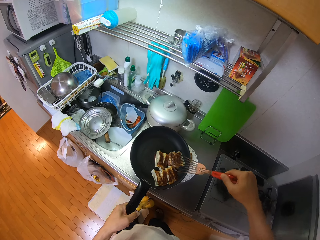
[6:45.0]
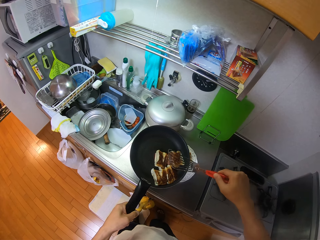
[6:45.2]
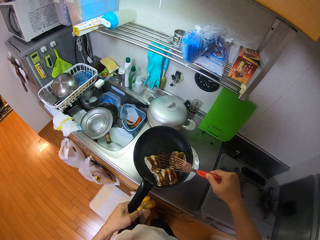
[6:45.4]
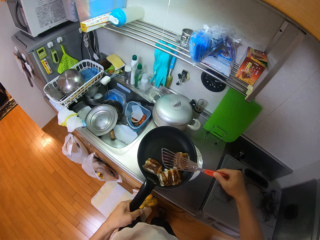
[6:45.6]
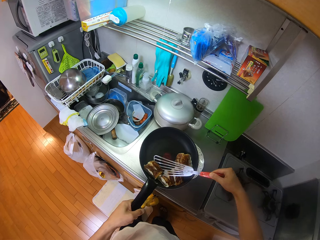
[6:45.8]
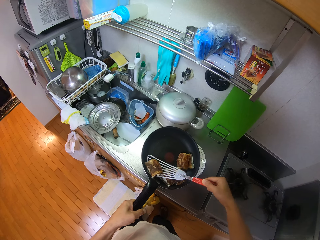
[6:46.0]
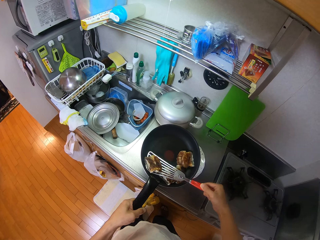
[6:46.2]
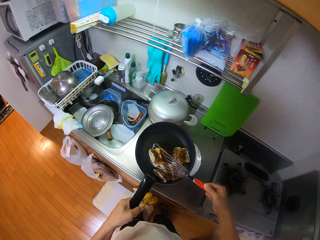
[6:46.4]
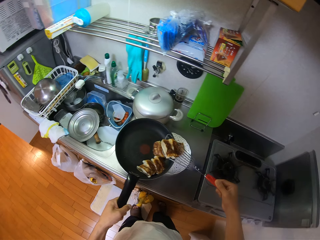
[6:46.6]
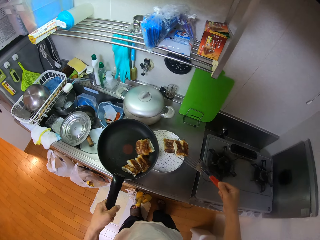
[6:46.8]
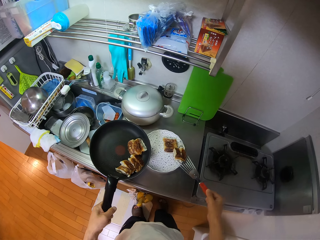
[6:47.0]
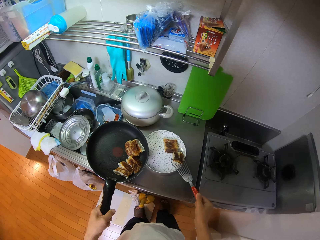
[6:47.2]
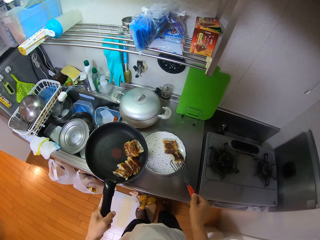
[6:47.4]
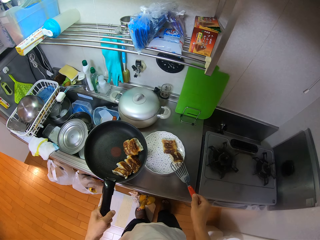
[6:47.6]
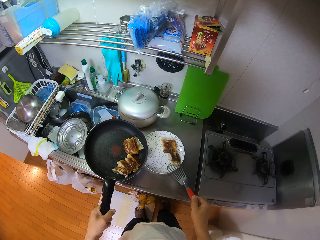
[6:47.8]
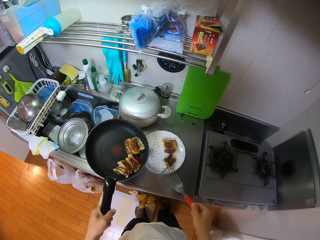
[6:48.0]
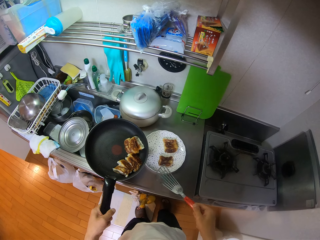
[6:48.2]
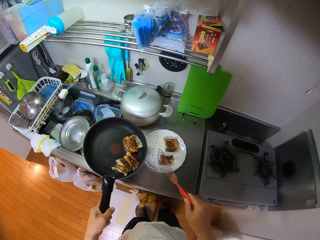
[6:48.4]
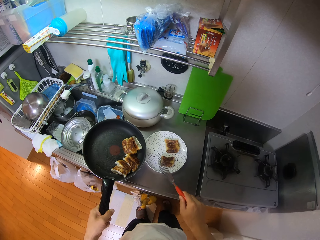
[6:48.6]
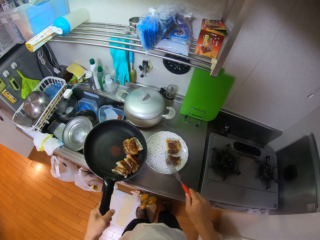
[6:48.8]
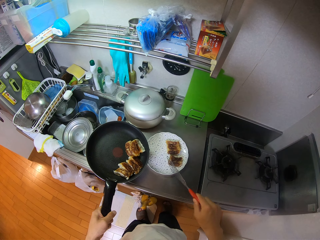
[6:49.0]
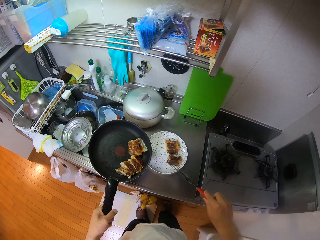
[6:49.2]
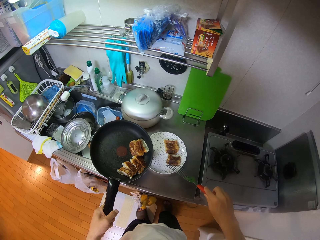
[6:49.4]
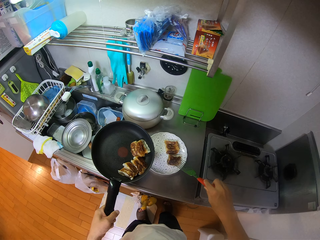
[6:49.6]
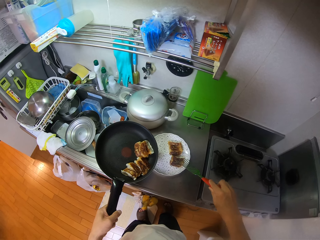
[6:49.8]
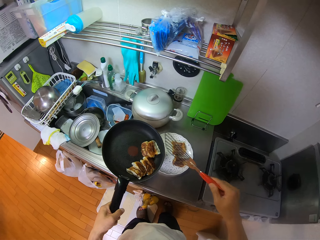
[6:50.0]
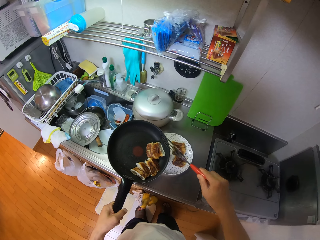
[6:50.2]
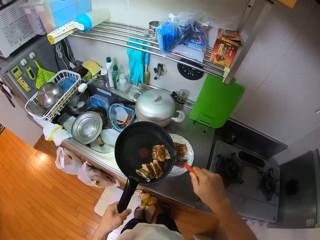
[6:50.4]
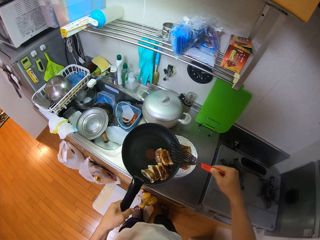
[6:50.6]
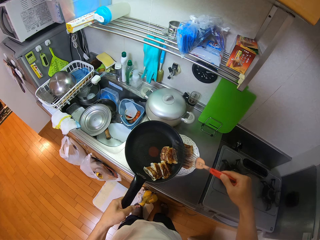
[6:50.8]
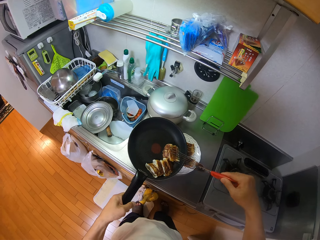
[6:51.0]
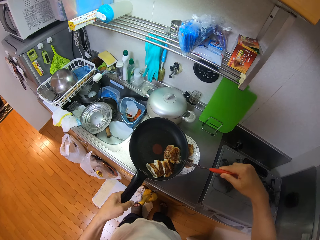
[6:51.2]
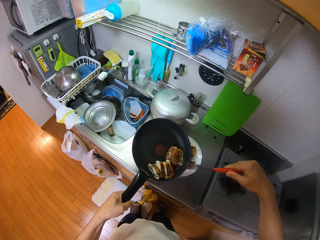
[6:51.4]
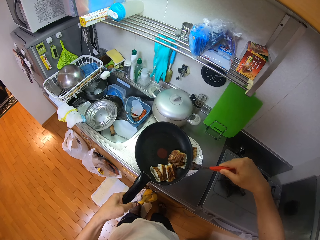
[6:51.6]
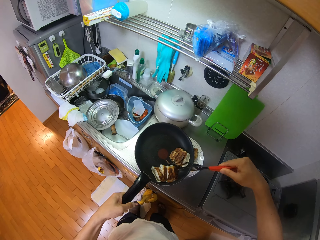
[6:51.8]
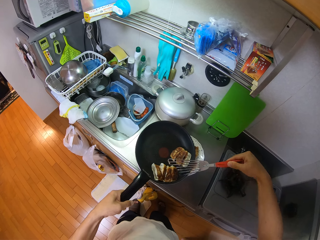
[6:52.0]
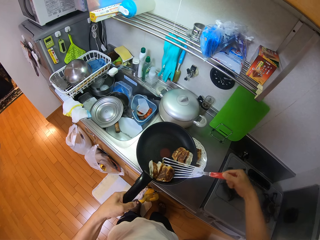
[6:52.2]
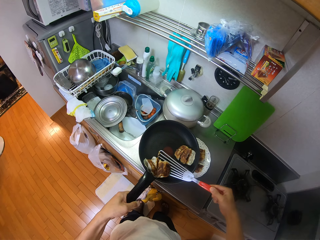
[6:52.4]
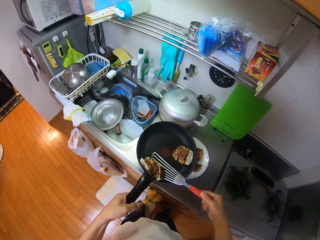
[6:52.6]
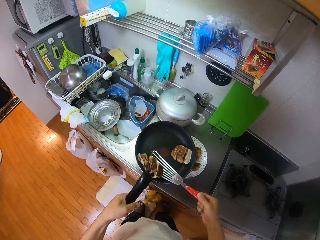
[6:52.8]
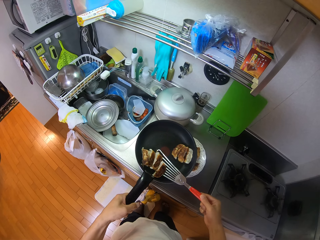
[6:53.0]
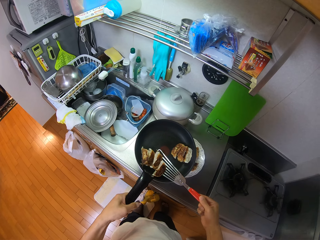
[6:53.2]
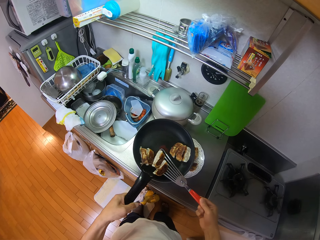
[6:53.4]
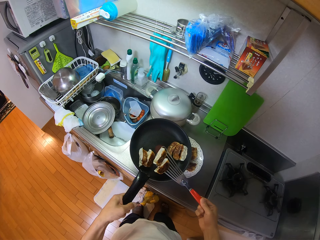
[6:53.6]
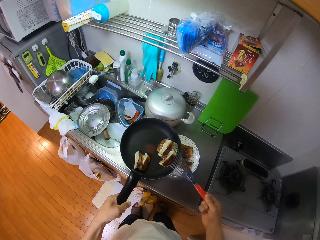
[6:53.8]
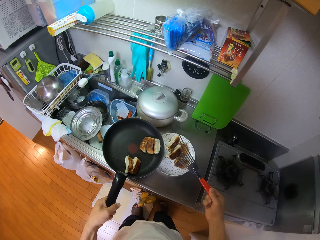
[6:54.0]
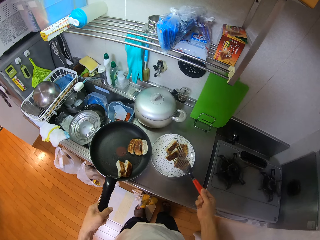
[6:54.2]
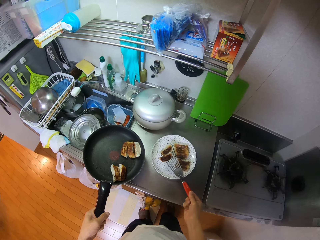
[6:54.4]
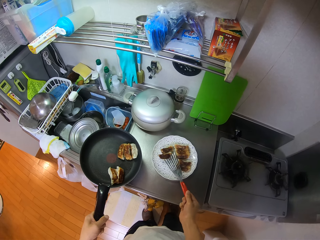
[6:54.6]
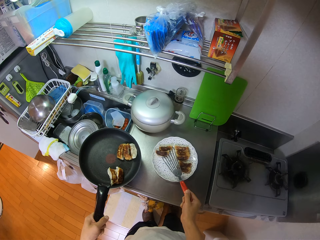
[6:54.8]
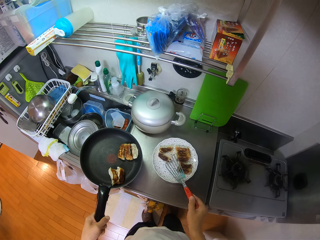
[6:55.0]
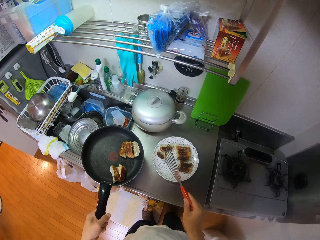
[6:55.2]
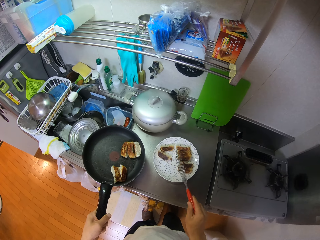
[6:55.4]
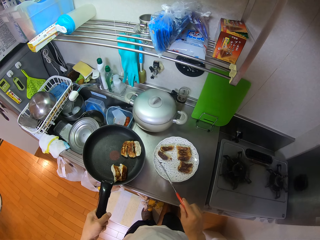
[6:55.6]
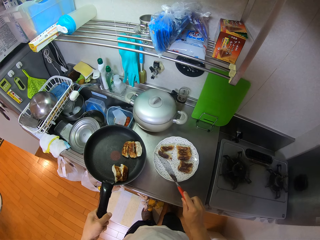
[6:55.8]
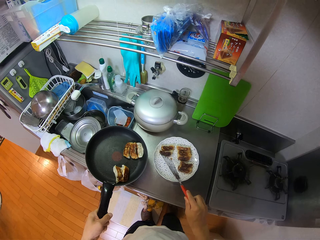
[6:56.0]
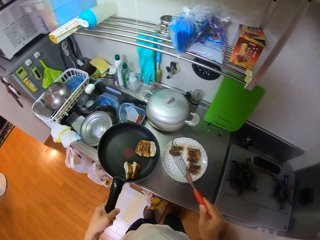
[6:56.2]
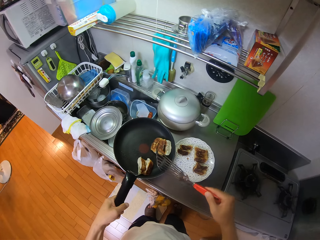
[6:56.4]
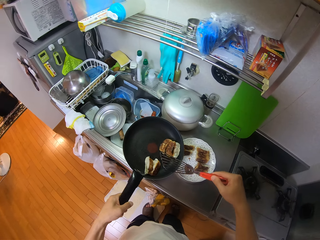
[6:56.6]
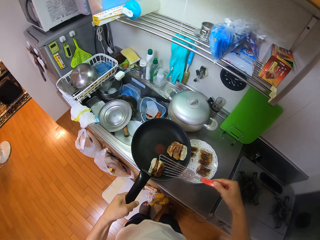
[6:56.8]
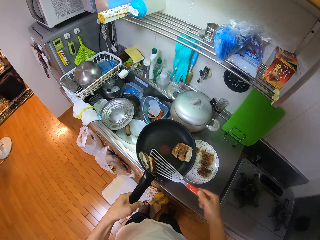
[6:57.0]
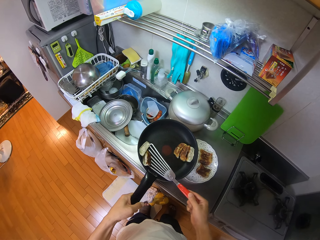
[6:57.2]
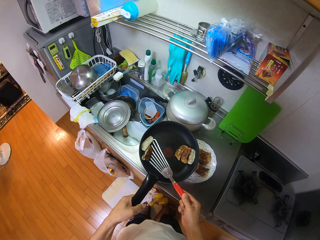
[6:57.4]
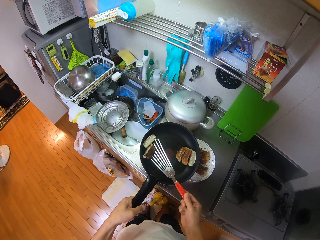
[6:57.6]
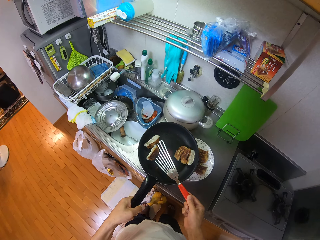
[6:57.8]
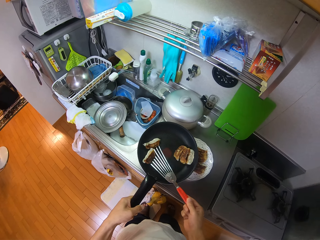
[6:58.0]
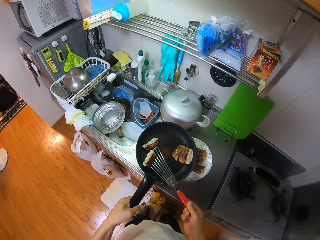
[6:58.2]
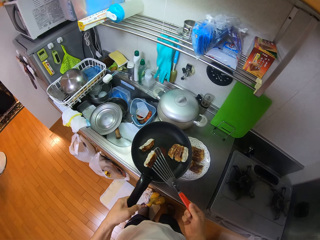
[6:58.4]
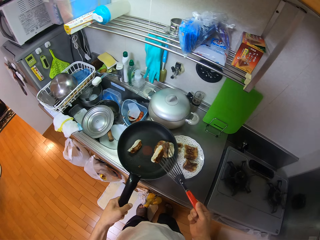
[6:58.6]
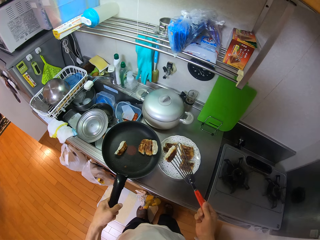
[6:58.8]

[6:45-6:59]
The camera wearer picks the dumplings with the spatula. They drop the dumplings in the plate using the spatula. They pick the dumplings with the spatula. They drop the dumplings in the plate using the spatula. They pick the dumpling with the spatula.

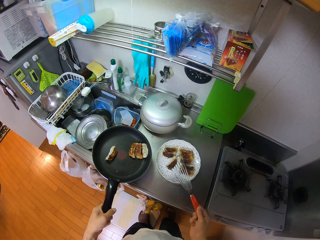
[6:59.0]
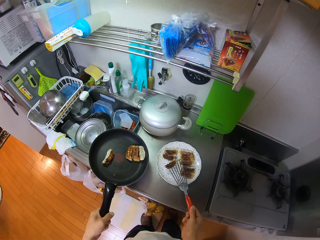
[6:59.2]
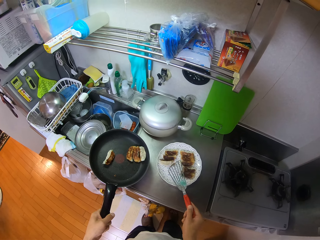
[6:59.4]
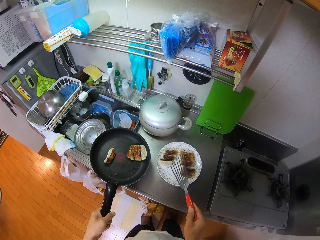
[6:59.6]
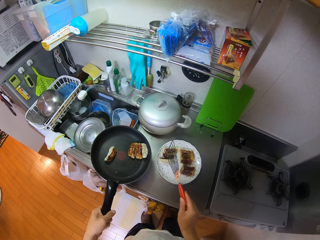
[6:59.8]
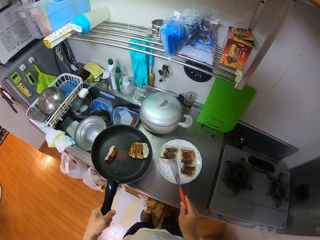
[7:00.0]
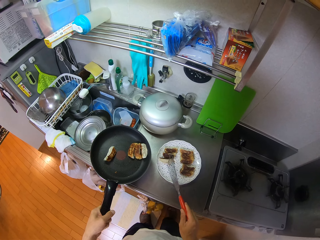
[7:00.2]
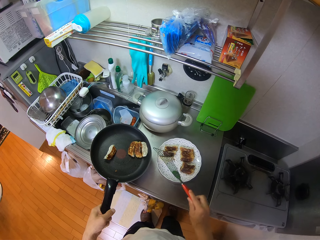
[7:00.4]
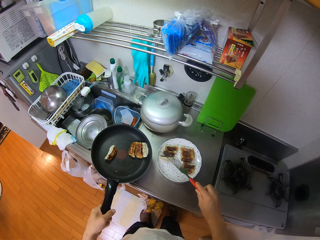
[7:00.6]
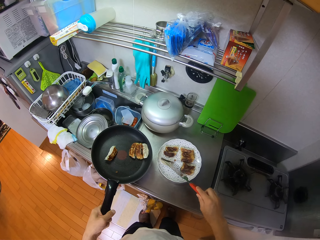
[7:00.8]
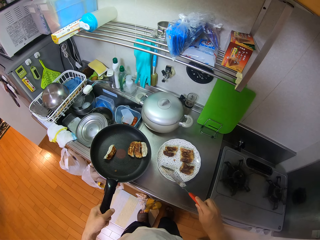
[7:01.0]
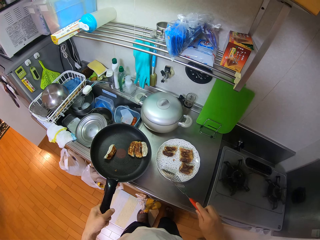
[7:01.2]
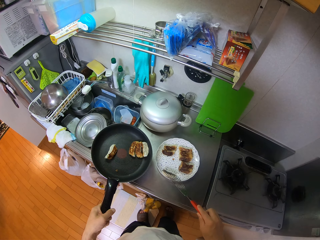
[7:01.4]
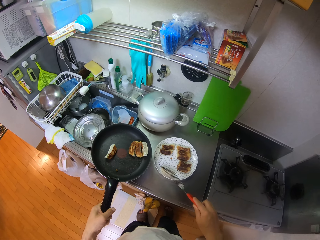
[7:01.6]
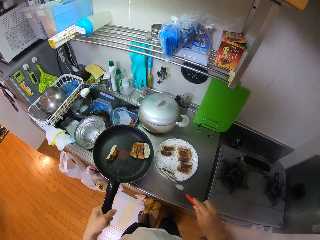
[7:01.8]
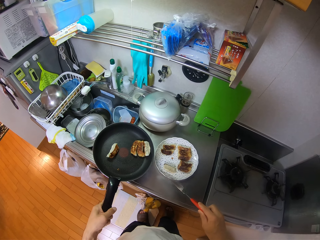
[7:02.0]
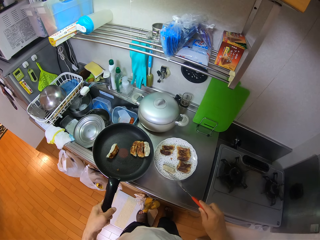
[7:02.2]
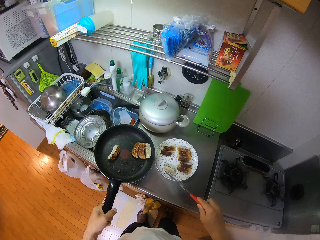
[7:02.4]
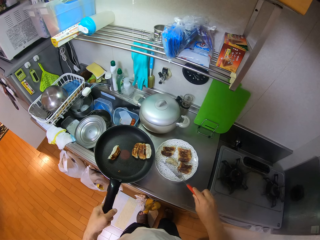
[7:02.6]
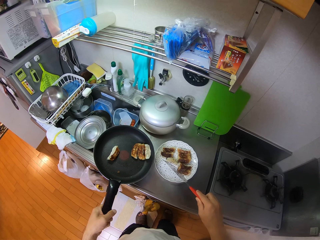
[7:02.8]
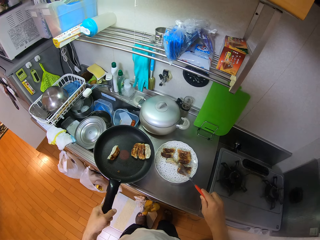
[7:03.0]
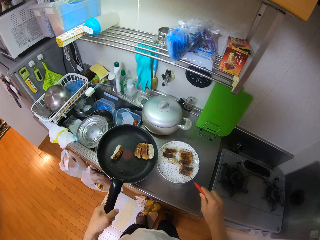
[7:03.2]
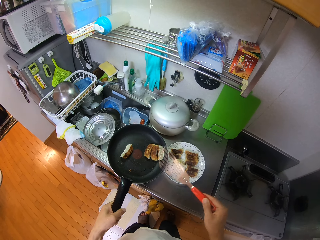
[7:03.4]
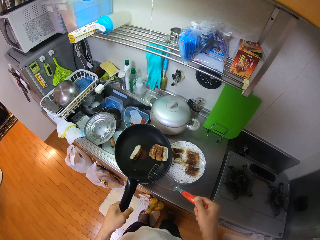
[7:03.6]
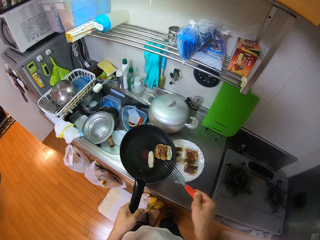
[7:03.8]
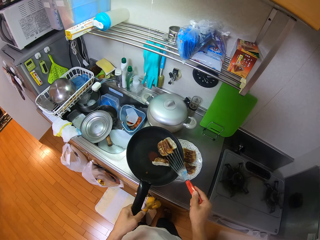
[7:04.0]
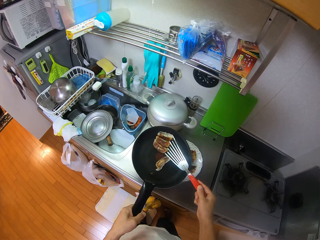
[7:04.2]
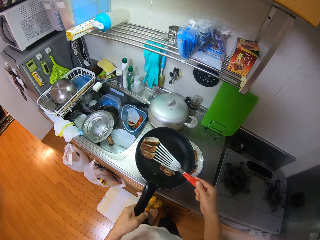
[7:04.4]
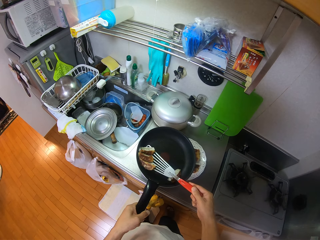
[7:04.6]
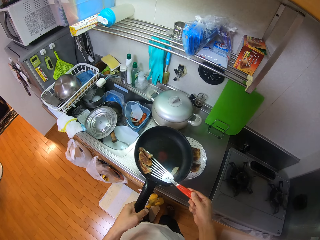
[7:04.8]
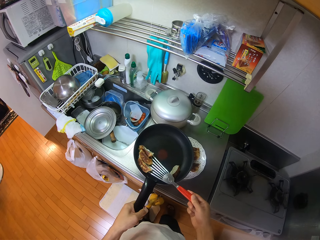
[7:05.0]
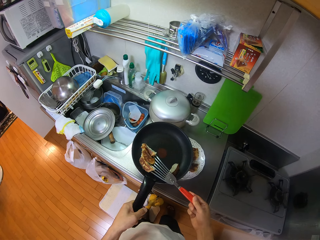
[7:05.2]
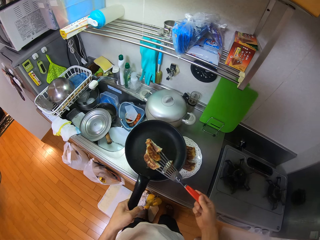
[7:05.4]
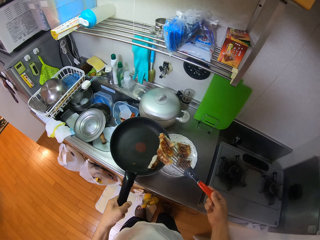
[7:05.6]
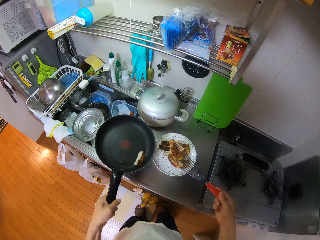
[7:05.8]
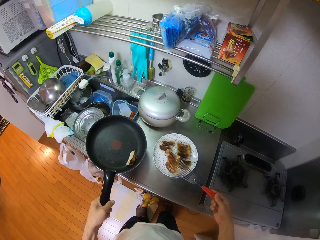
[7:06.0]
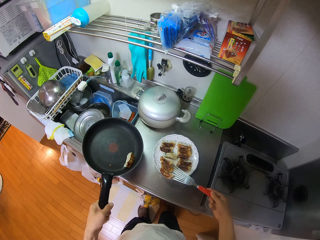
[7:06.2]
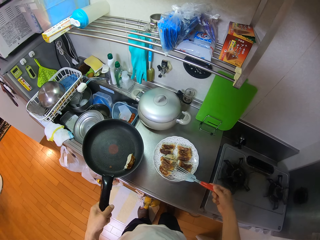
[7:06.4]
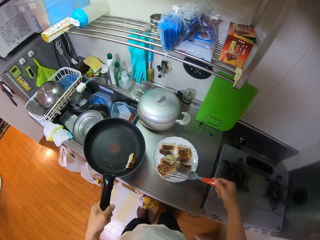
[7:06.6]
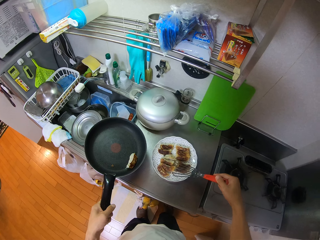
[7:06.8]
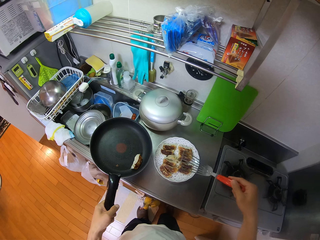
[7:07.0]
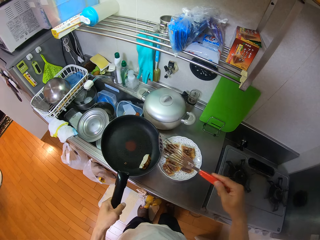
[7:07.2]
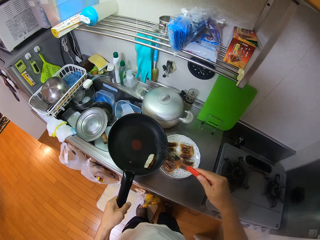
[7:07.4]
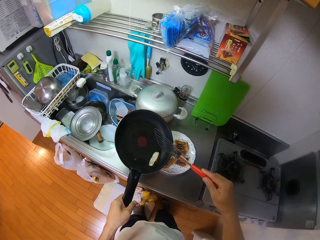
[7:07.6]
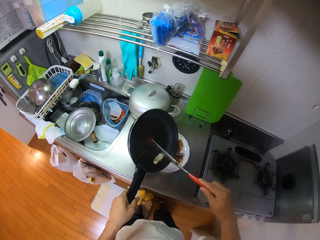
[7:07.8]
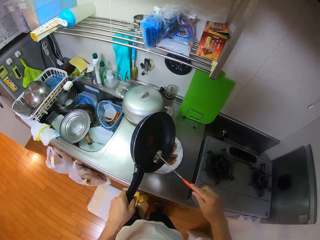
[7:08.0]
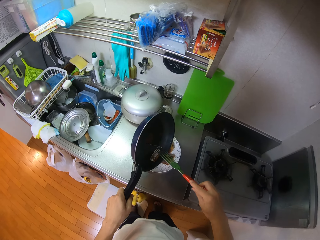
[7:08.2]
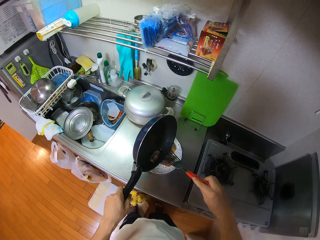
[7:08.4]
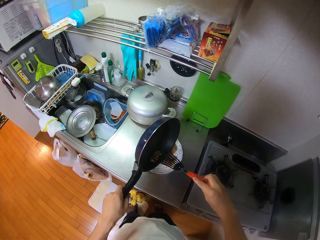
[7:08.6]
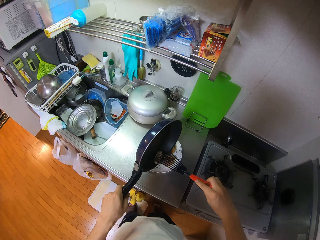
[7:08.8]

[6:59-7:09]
The camera wearer drops the dumpling in the plate using the spatula. They pick the dumplings with the spatula. They drop the dumplings in the plate using the spatula.
